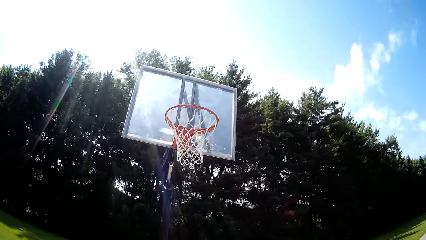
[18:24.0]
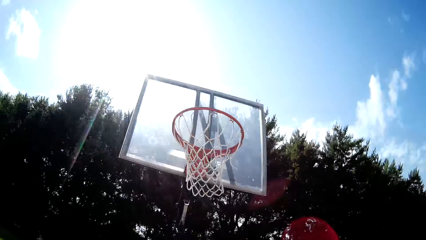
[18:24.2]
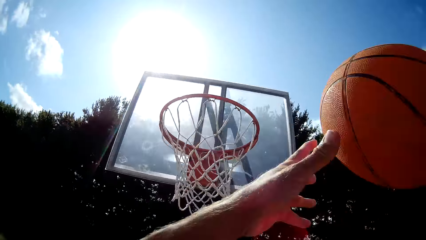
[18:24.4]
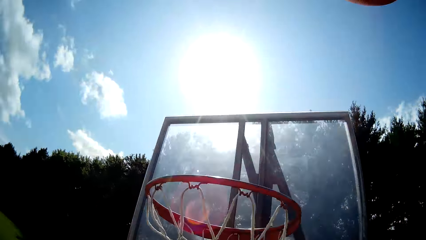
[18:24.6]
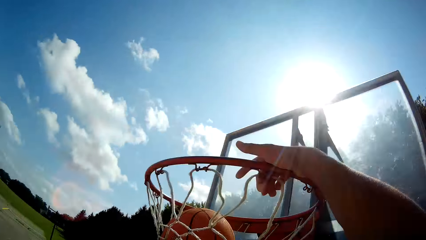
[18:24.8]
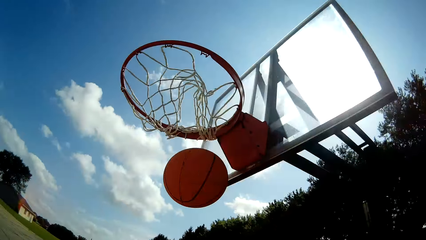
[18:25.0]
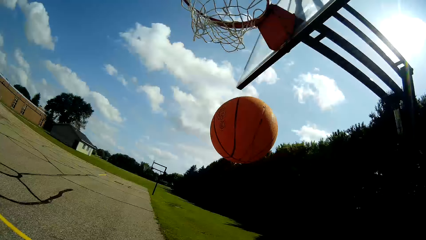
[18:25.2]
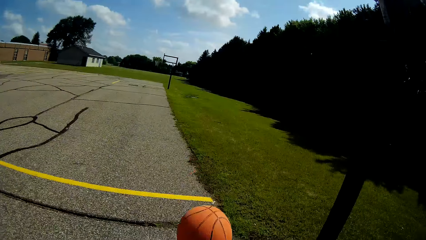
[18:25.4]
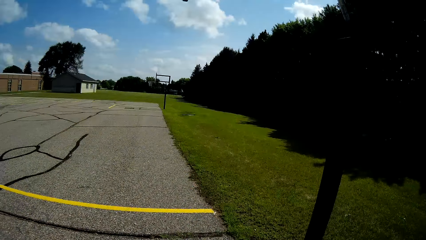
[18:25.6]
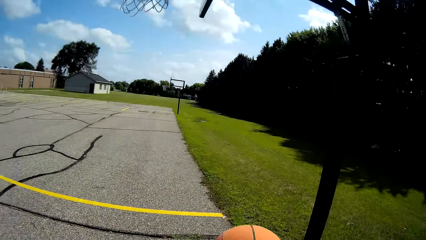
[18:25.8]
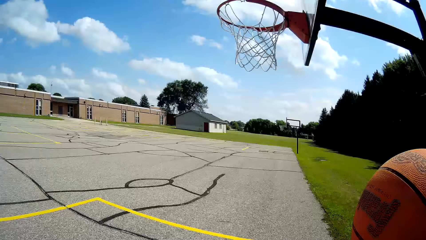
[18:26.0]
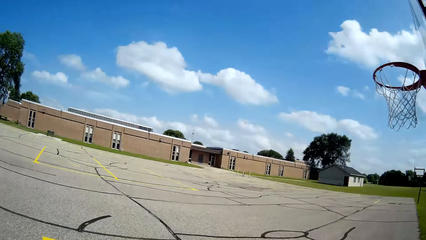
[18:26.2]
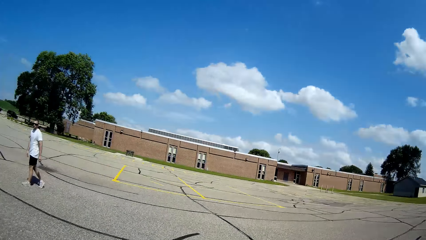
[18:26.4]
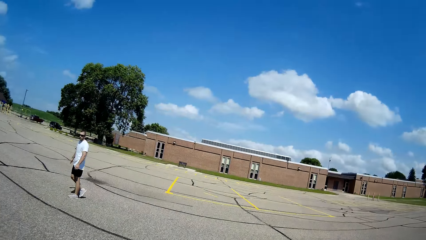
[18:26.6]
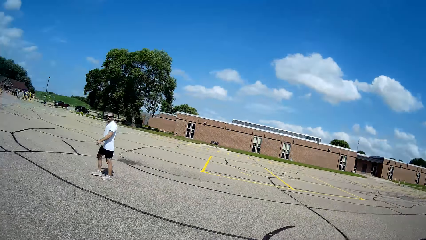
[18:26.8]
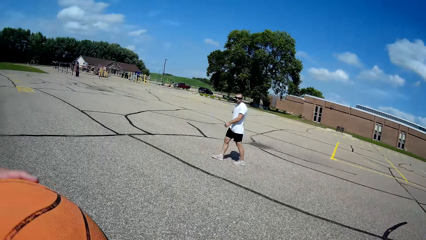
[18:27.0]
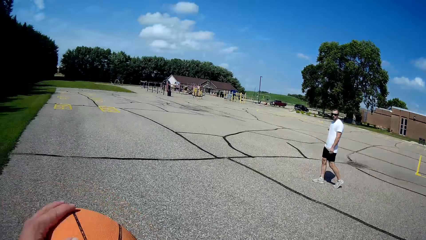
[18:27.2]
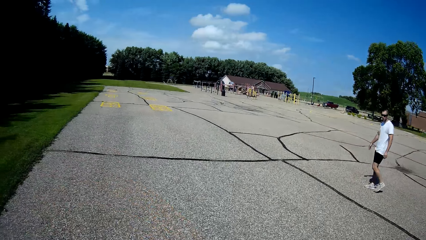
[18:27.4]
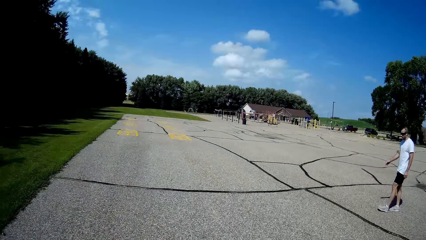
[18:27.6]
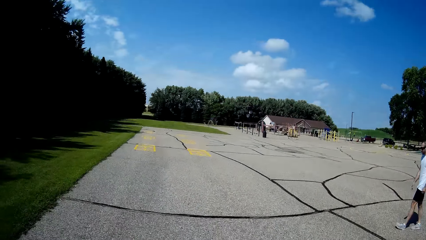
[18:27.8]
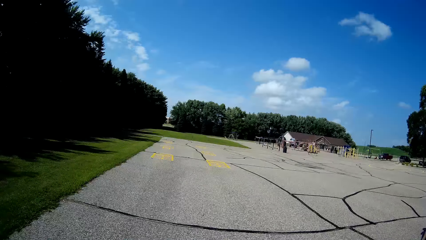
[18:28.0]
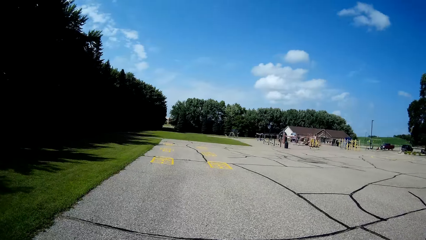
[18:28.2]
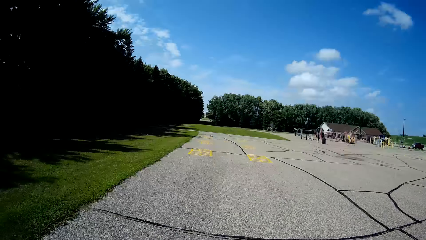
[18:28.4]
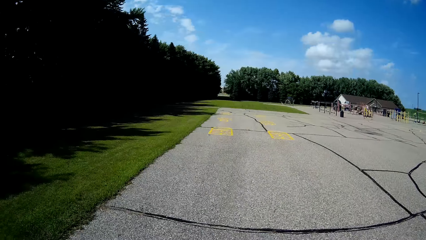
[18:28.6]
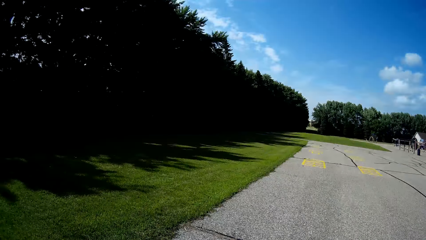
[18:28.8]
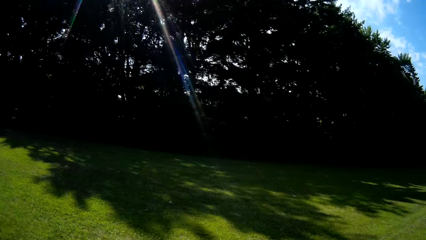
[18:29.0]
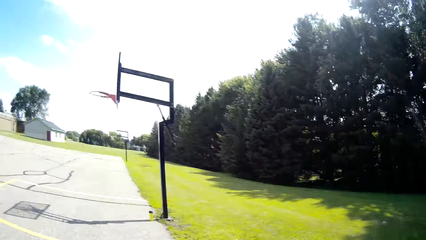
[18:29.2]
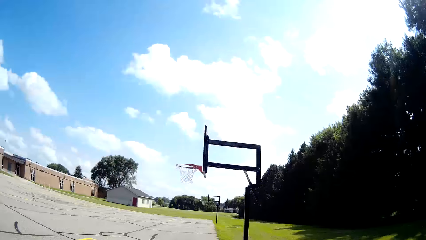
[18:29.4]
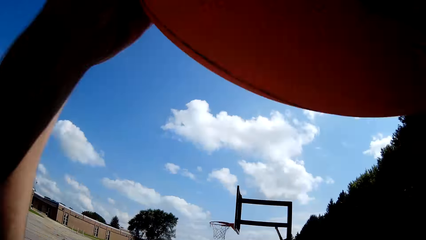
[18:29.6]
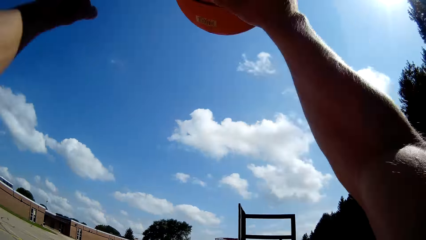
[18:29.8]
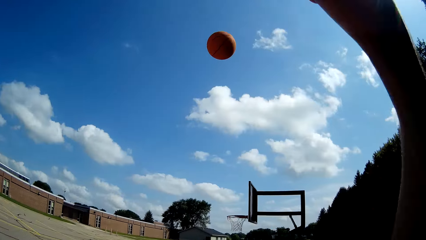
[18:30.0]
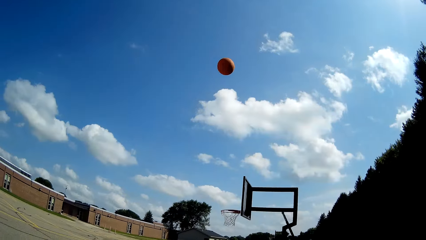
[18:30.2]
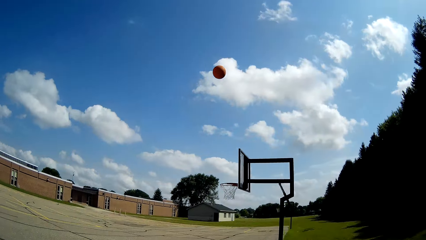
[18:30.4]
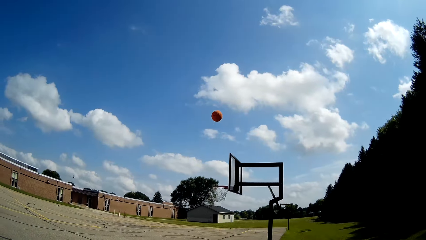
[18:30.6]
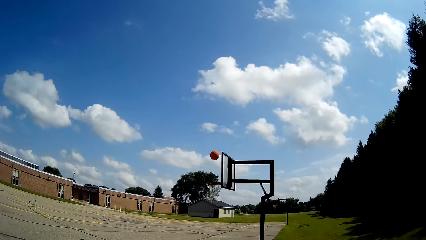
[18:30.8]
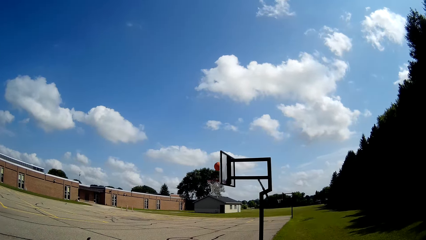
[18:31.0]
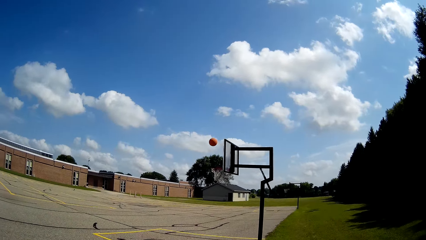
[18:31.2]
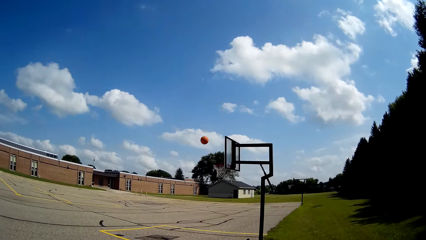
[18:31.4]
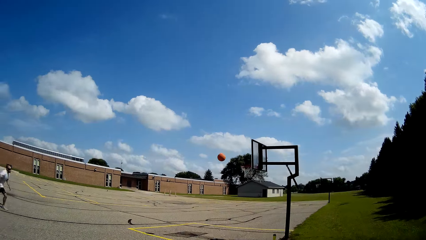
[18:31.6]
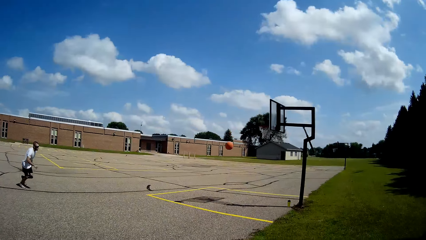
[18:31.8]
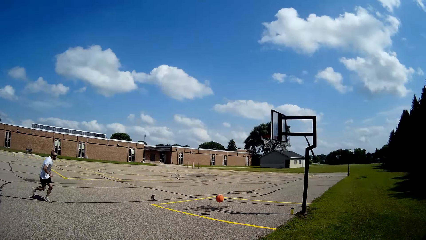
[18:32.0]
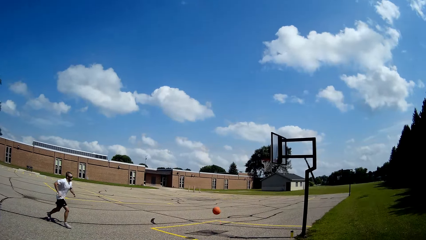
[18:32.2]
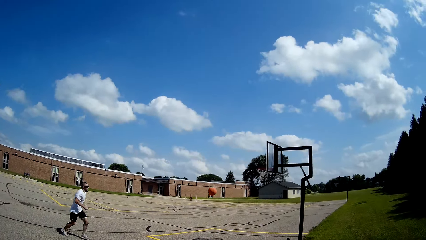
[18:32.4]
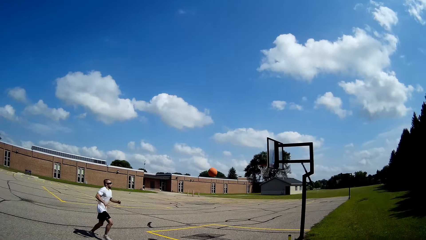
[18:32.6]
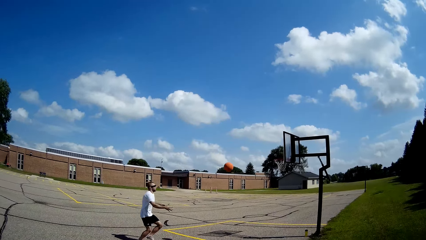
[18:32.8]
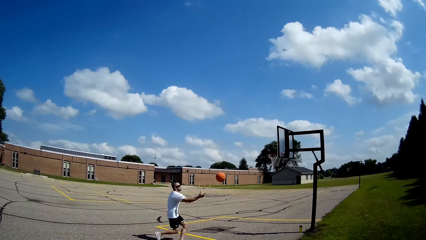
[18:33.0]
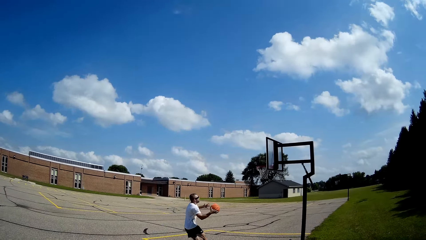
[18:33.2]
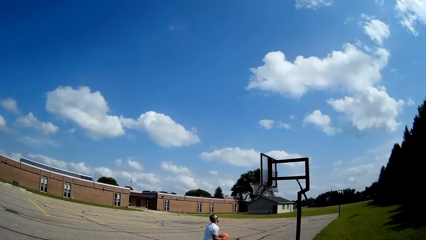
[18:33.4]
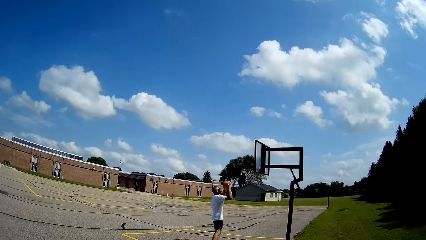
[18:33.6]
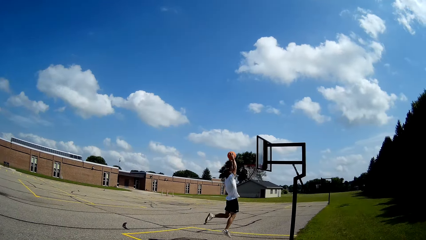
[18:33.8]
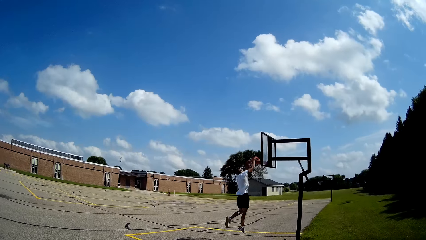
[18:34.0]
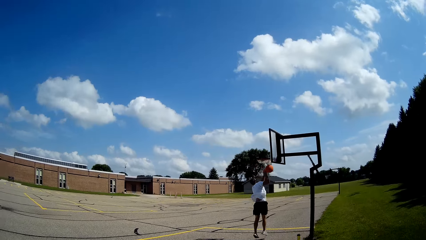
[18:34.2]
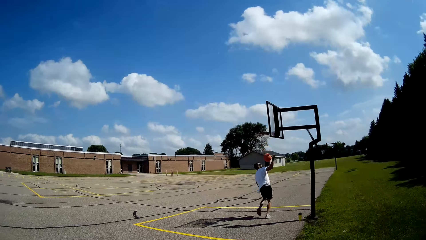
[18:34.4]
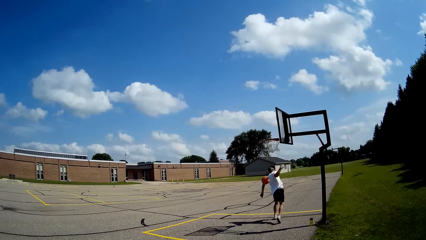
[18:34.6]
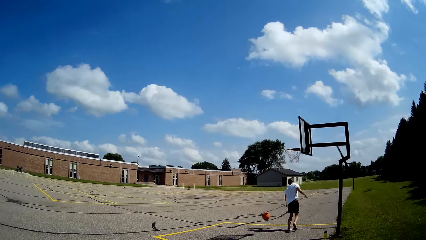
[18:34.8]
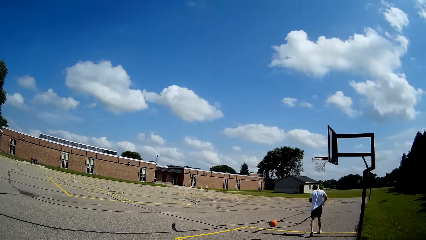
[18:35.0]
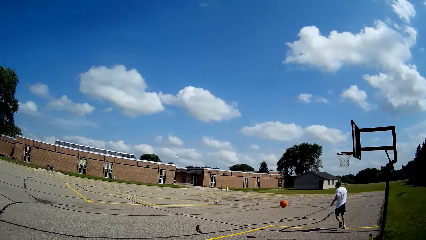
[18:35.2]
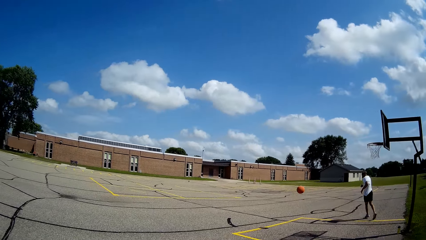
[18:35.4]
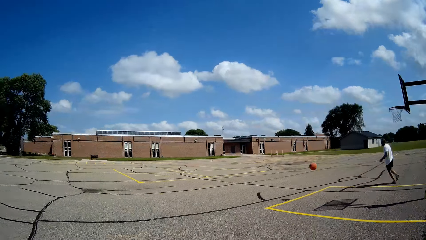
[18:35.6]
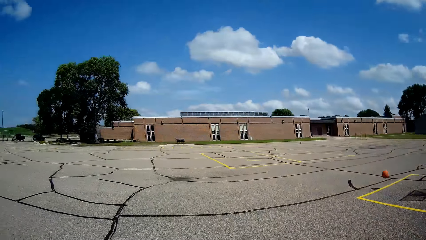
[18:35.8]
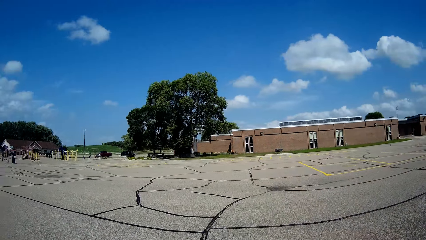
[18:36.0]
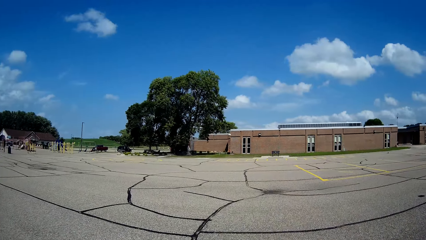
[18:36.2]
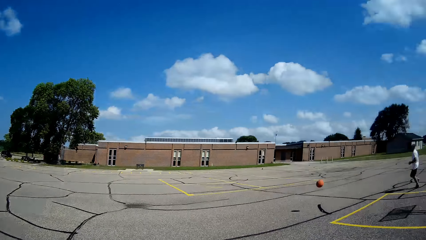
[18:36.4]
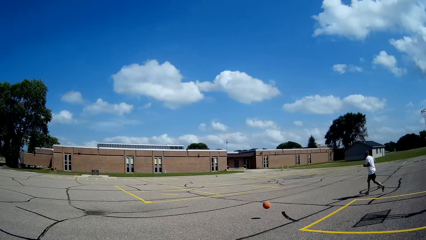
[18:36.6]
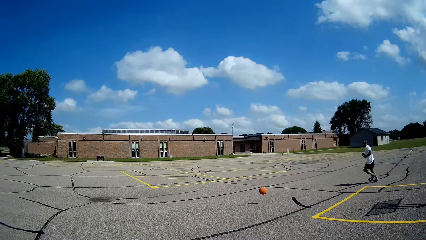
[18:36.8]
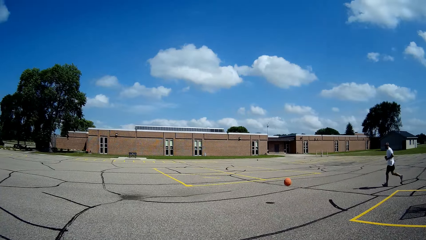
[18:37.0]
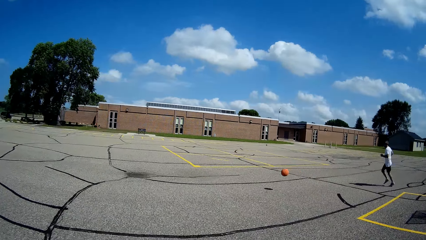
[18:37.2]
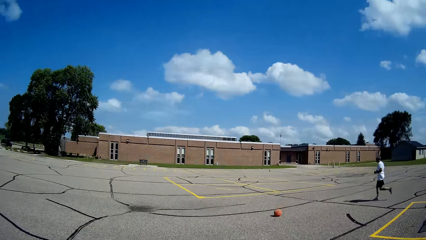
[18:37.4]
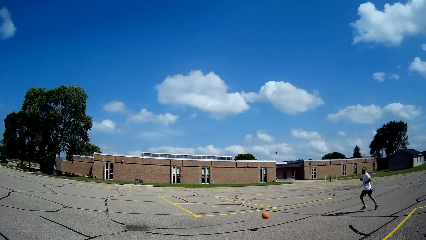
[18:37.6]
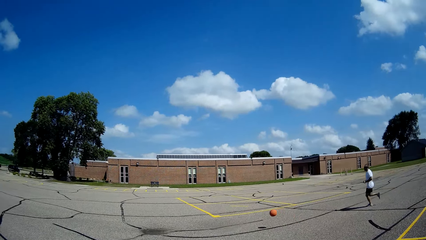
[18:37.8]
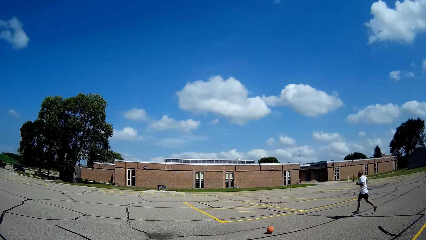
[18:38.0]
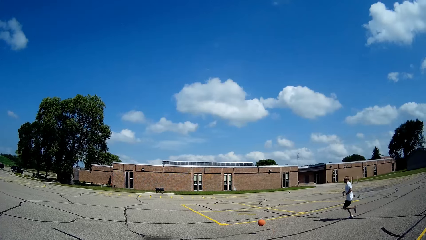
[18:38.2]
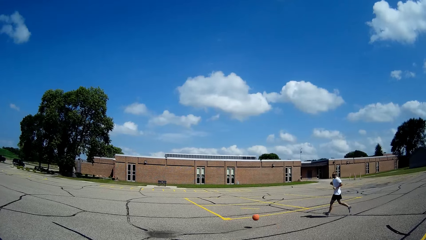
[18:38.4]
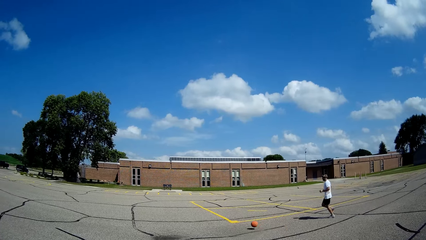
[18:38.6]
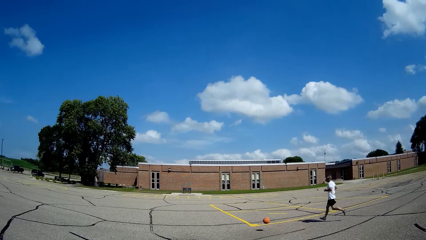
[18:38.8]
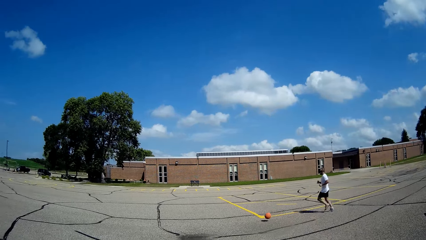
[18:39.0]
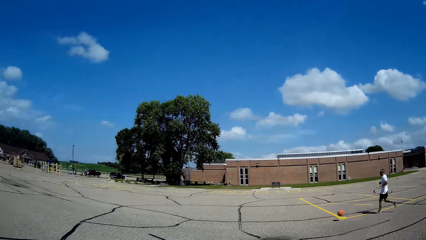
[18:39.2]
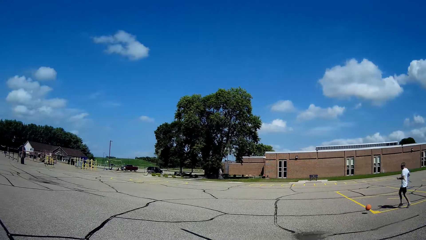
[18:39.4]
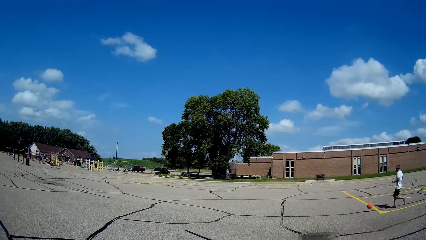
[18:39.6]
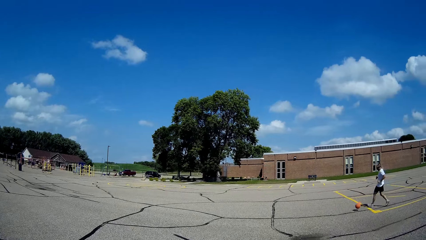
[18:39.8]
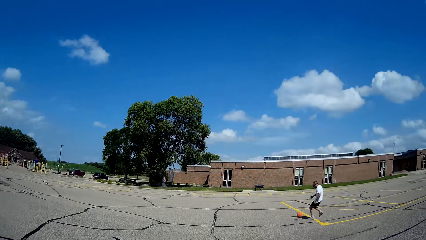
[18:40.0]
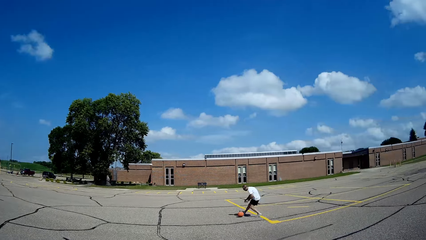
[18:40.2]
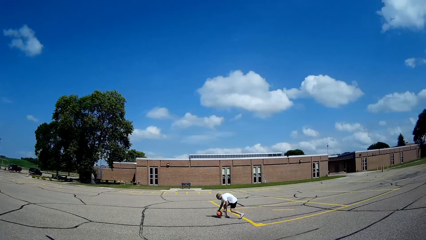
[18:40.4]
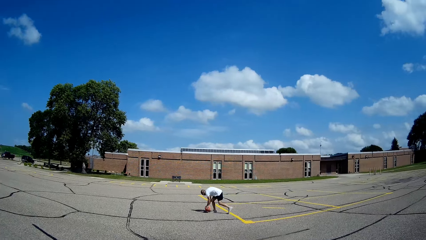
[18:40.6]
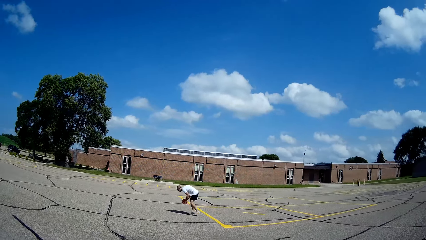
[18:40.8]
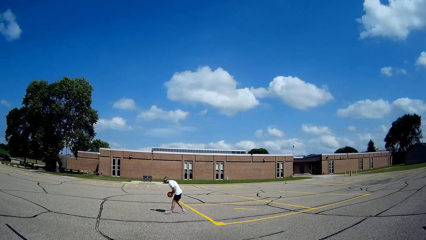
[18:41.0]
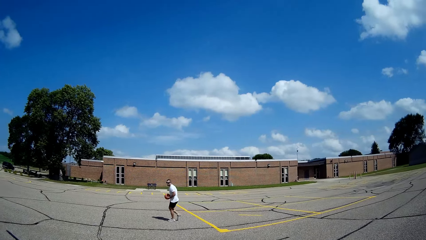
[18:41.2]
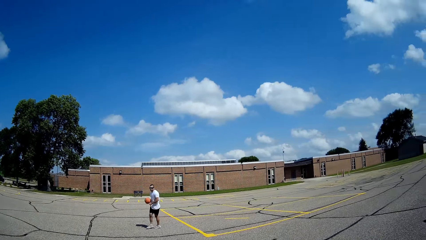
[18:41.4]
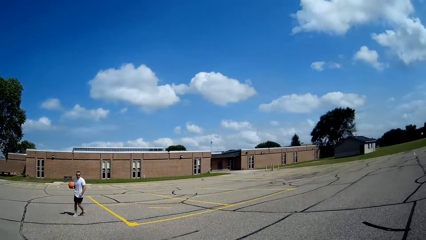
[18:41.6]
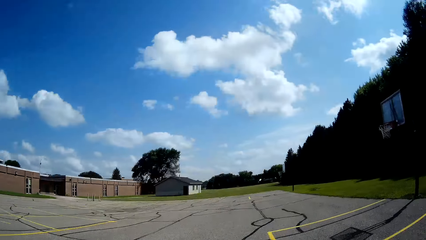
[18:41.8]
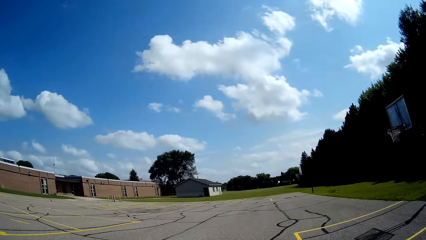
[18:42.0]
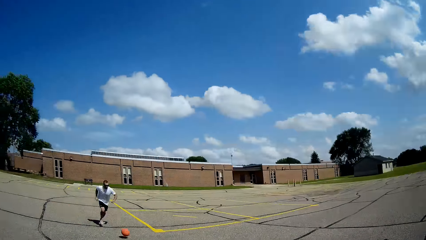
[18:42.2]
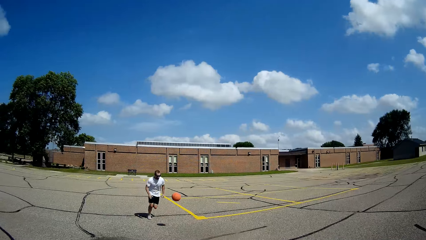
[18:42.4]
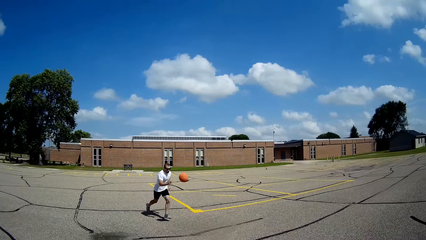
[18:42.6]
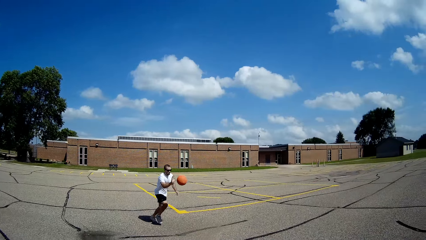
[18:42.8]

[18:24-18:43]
The camera wearer throws the ball in the basketball net or basket with both hands. They catch the ball. They look at a man. They hit the ball on the ground, throw the ball towards the basketball hoop, and look at the basketball. The man runs for the ball and catches the ball. The camera wearer looks at the man. The man throws the ball in the basket. The camera wearer looks at the basketball. The man runs for the ball and catches the ball.
